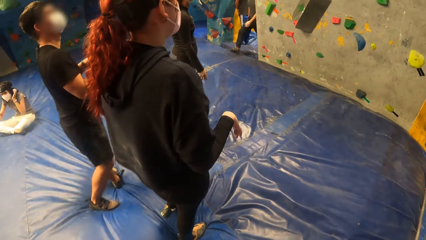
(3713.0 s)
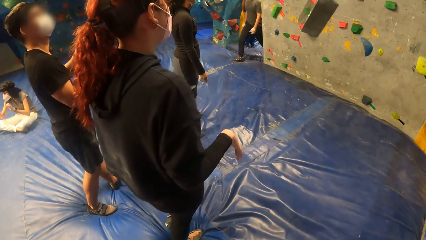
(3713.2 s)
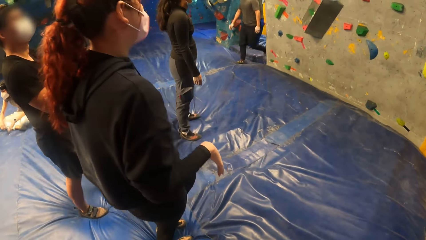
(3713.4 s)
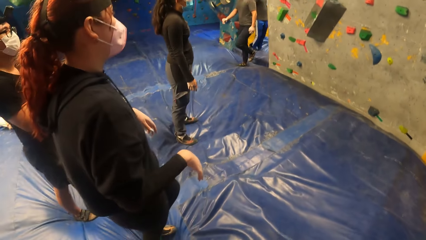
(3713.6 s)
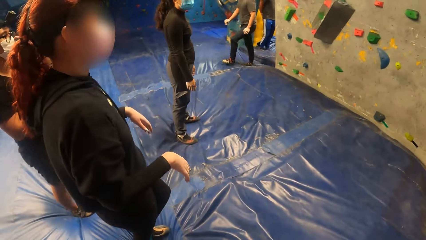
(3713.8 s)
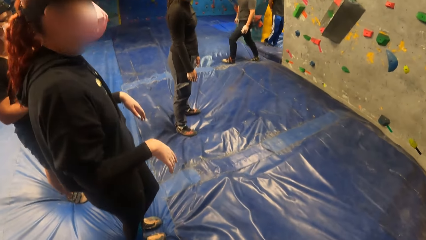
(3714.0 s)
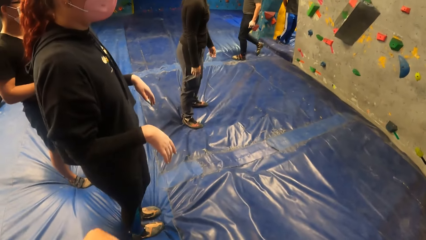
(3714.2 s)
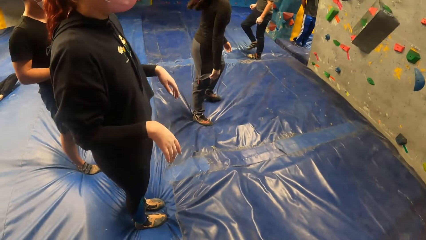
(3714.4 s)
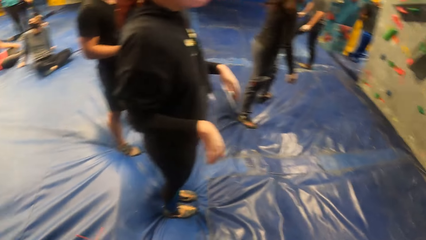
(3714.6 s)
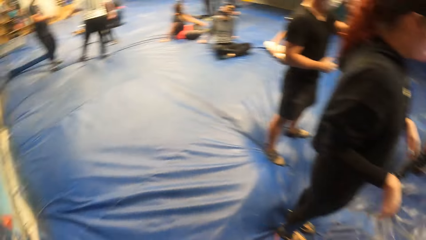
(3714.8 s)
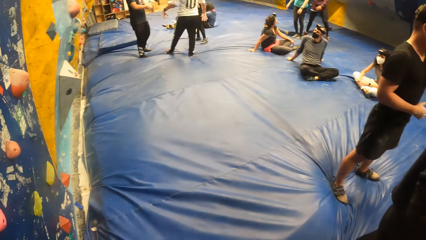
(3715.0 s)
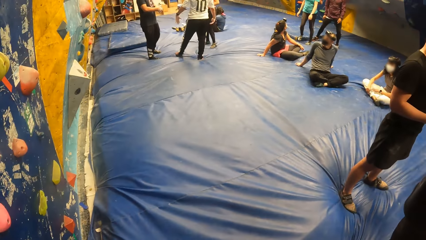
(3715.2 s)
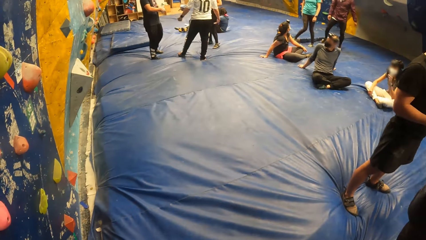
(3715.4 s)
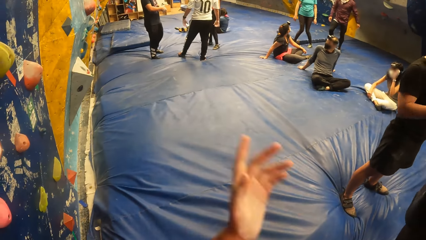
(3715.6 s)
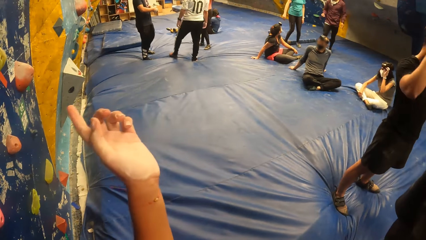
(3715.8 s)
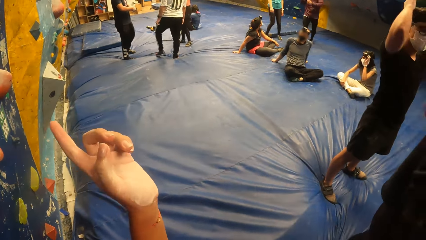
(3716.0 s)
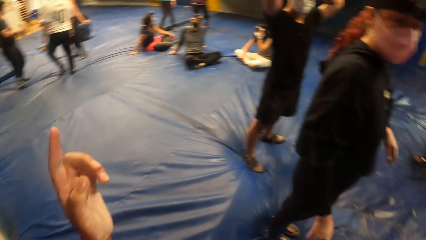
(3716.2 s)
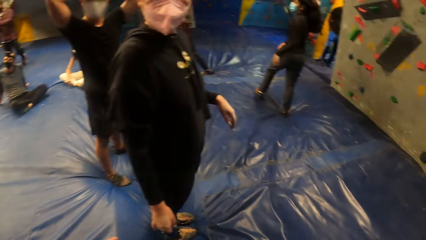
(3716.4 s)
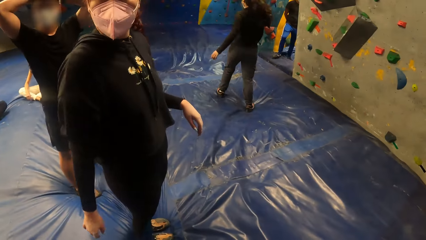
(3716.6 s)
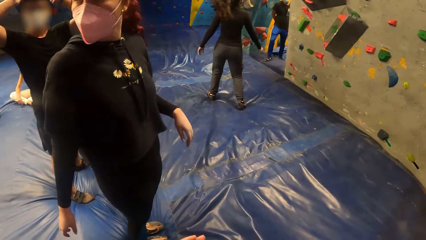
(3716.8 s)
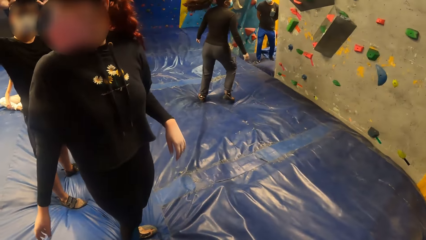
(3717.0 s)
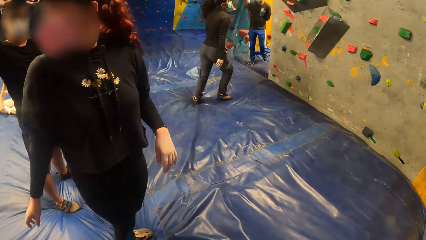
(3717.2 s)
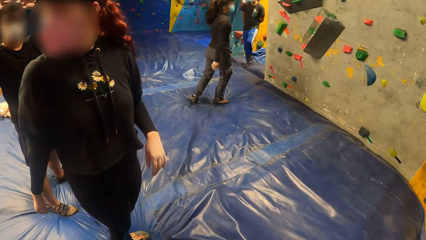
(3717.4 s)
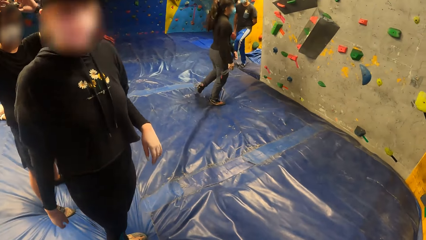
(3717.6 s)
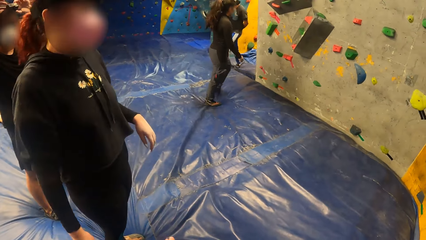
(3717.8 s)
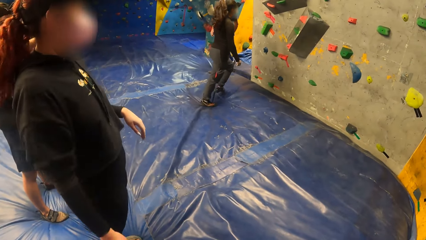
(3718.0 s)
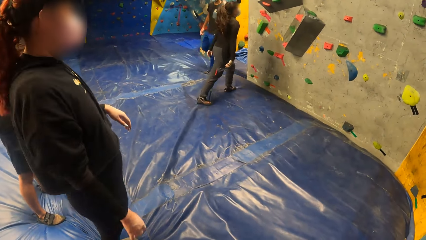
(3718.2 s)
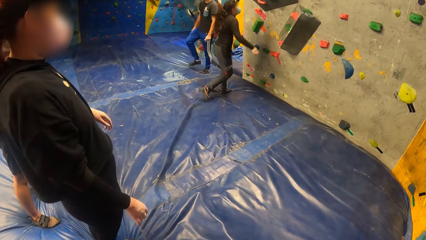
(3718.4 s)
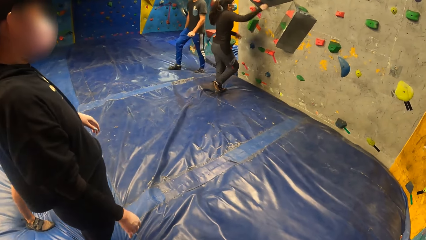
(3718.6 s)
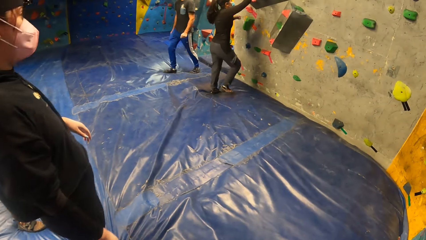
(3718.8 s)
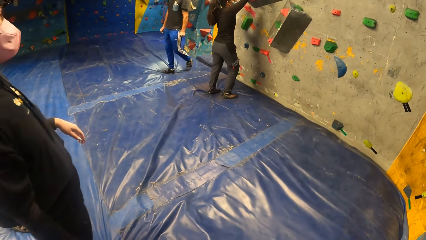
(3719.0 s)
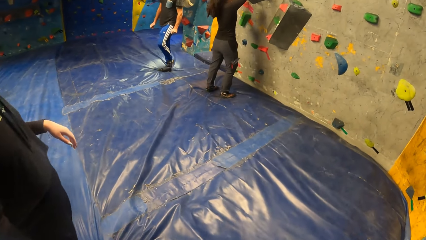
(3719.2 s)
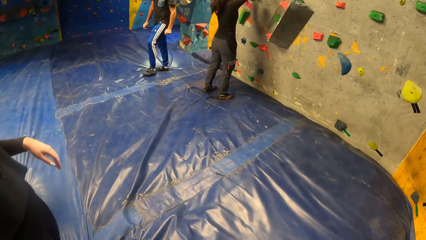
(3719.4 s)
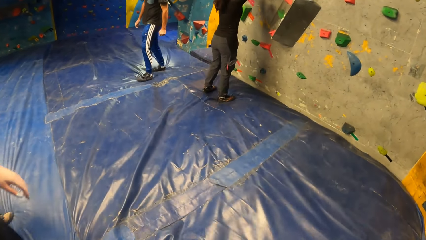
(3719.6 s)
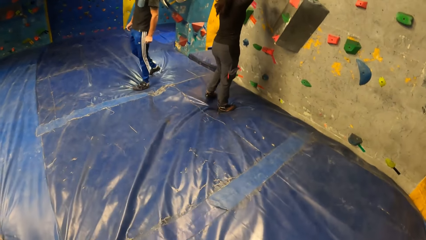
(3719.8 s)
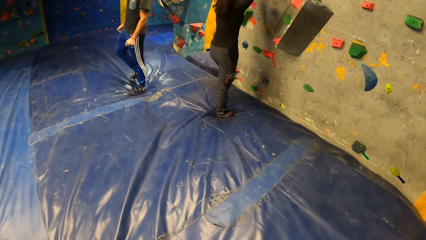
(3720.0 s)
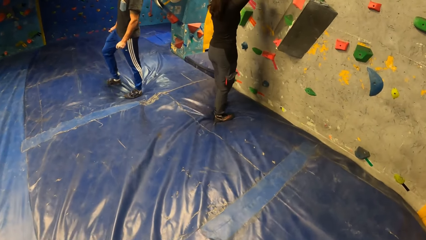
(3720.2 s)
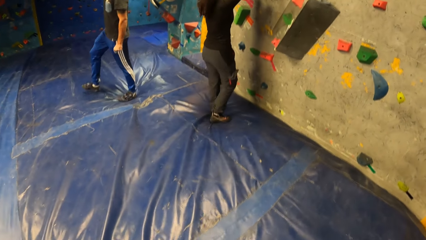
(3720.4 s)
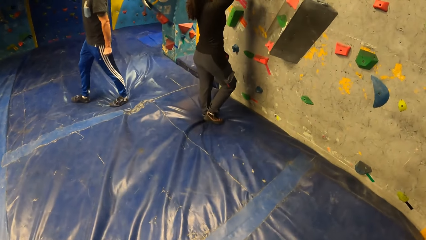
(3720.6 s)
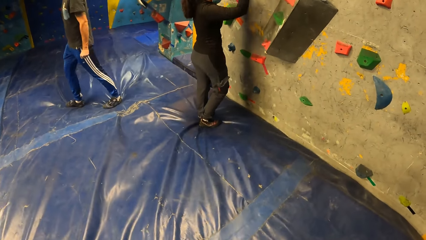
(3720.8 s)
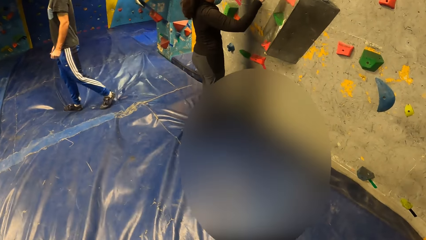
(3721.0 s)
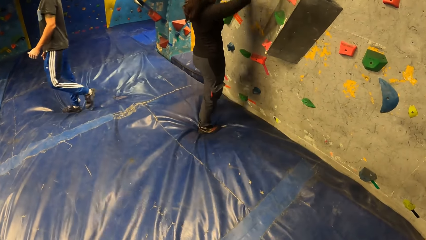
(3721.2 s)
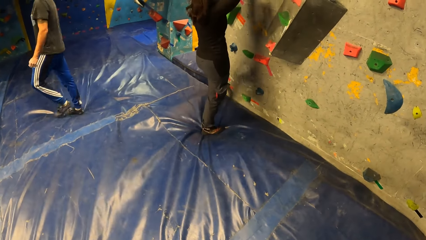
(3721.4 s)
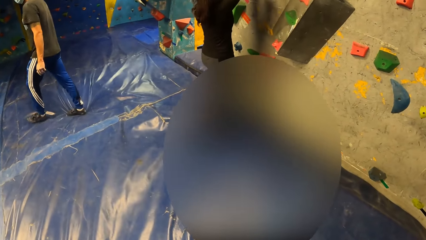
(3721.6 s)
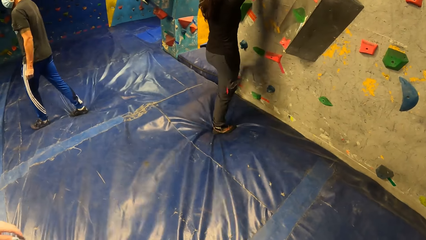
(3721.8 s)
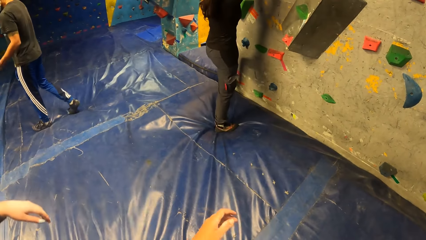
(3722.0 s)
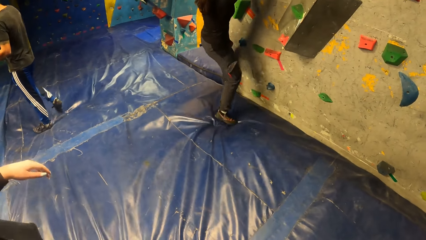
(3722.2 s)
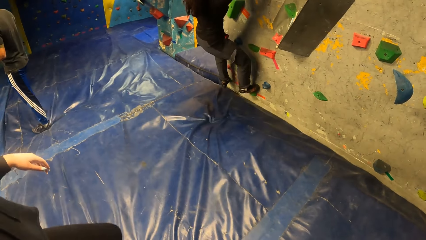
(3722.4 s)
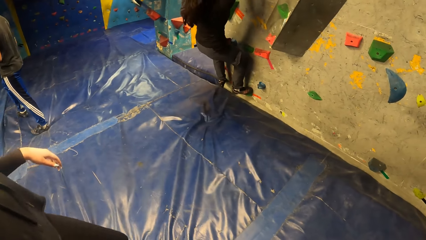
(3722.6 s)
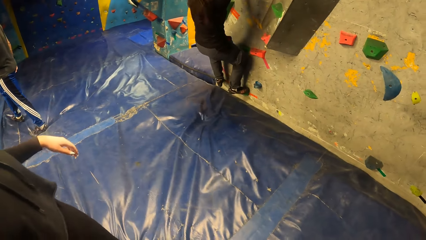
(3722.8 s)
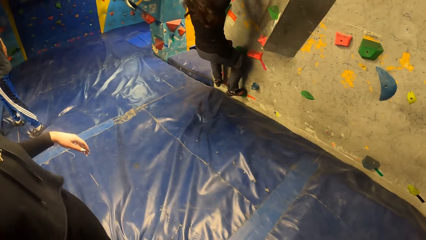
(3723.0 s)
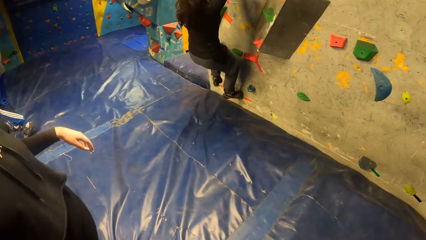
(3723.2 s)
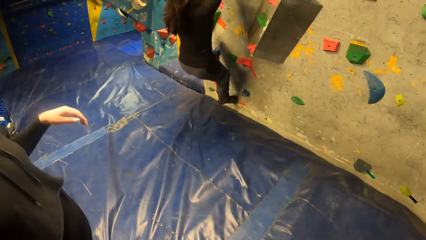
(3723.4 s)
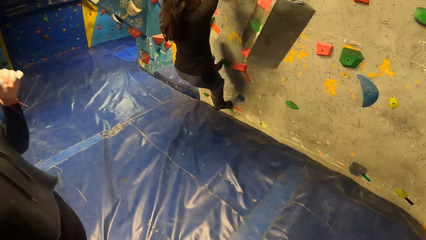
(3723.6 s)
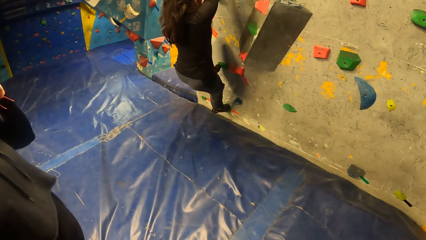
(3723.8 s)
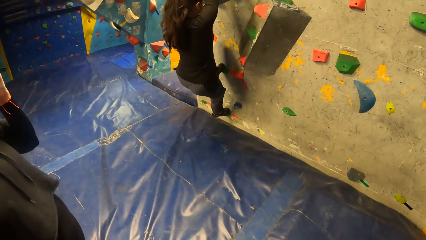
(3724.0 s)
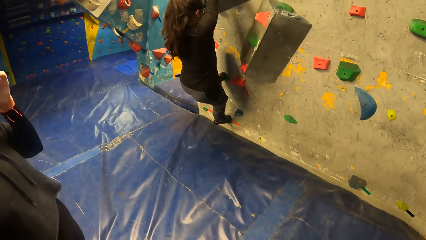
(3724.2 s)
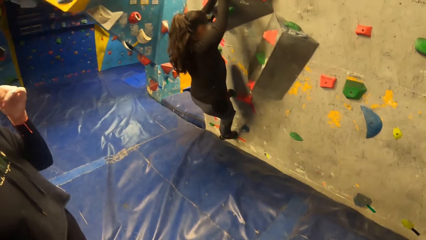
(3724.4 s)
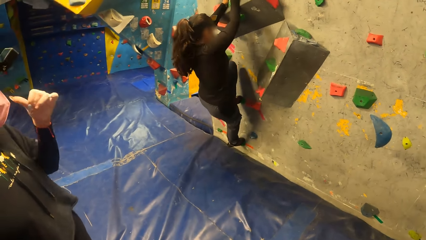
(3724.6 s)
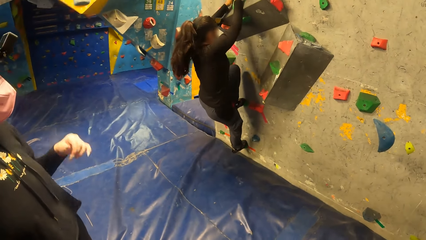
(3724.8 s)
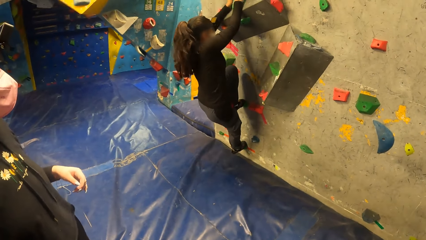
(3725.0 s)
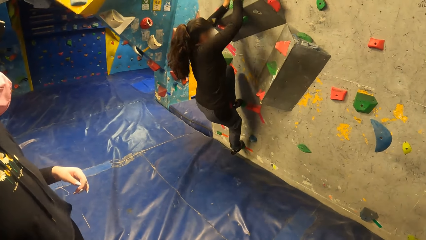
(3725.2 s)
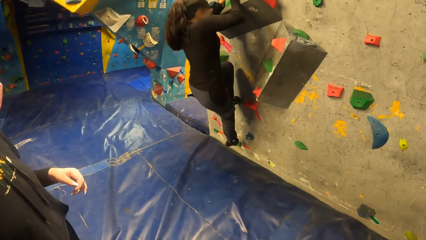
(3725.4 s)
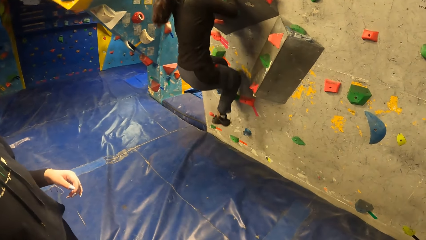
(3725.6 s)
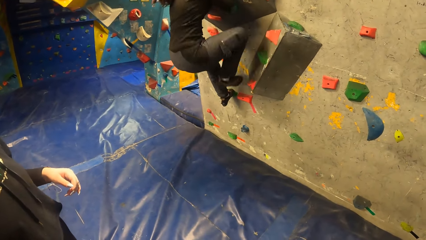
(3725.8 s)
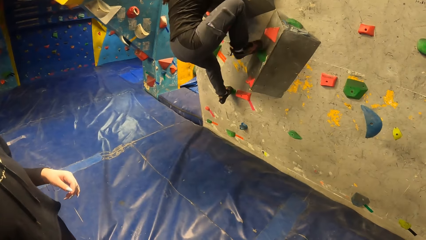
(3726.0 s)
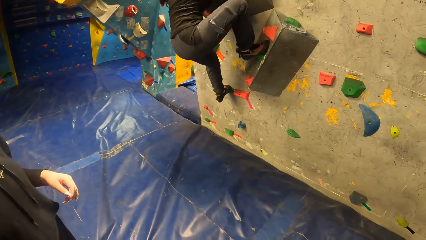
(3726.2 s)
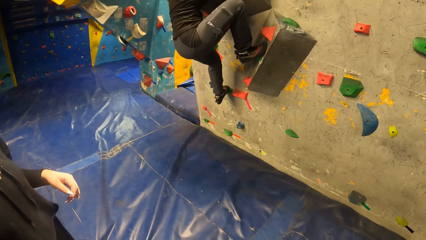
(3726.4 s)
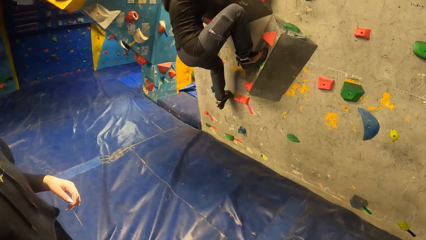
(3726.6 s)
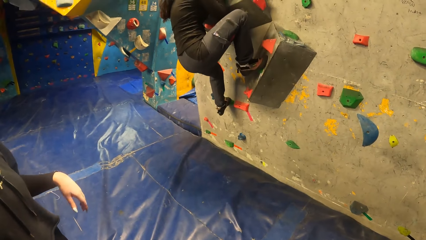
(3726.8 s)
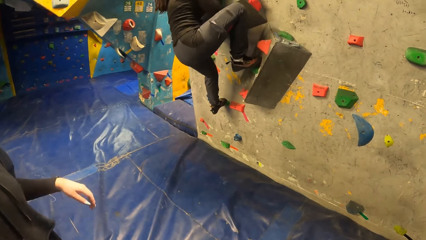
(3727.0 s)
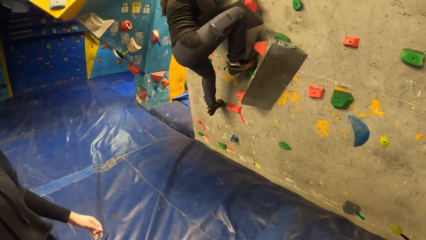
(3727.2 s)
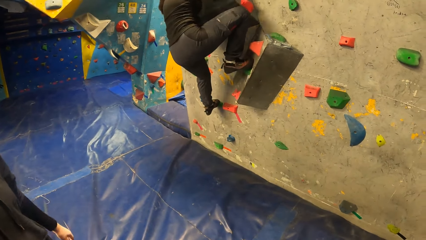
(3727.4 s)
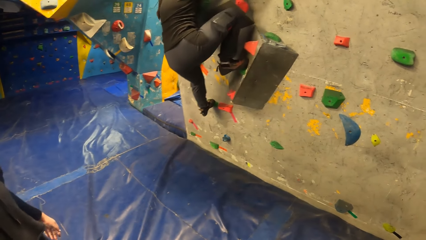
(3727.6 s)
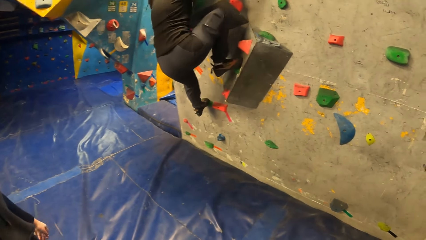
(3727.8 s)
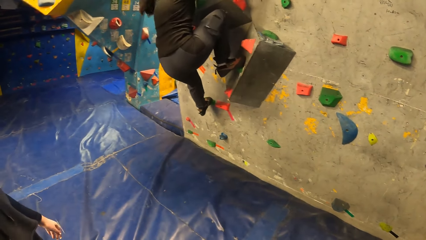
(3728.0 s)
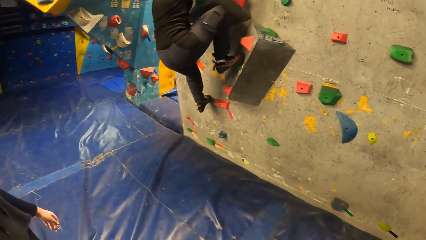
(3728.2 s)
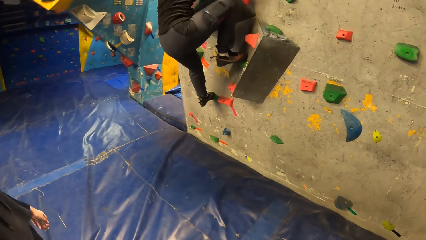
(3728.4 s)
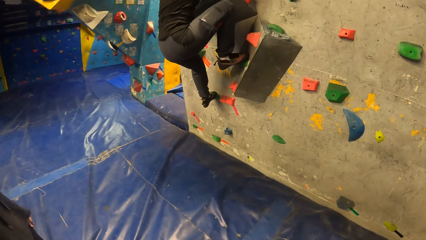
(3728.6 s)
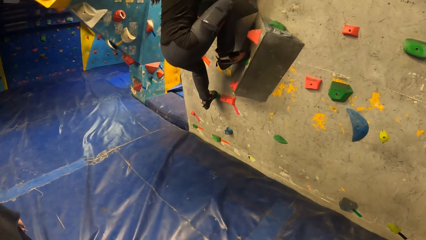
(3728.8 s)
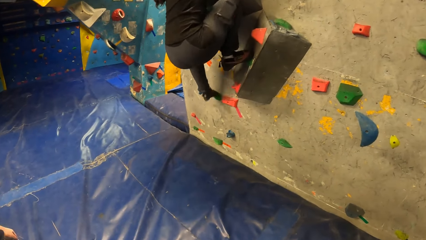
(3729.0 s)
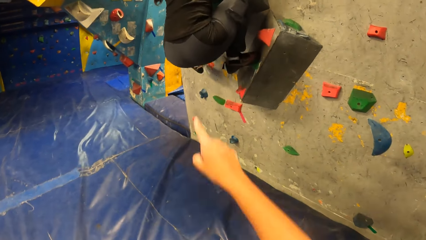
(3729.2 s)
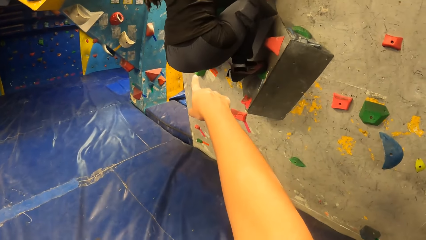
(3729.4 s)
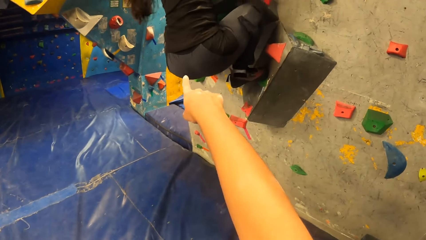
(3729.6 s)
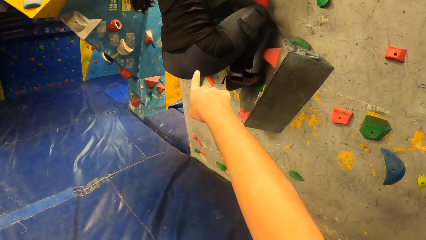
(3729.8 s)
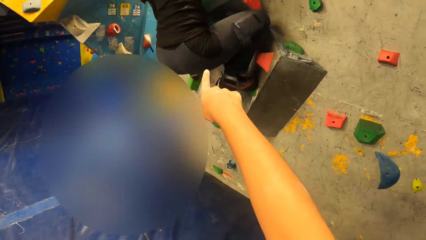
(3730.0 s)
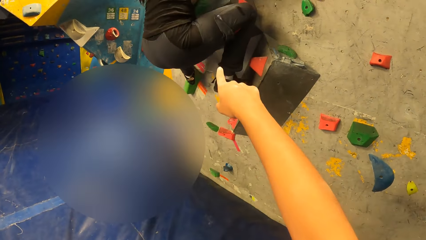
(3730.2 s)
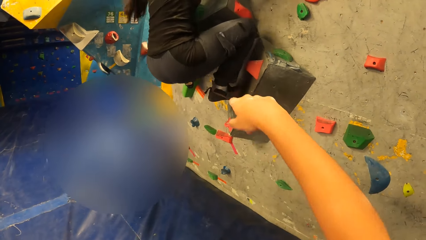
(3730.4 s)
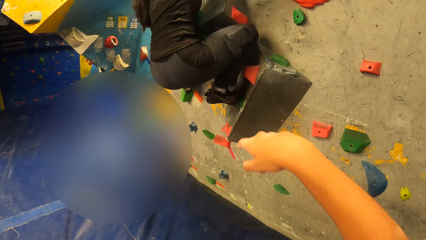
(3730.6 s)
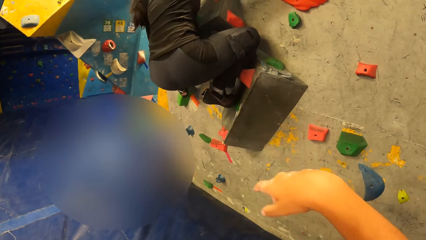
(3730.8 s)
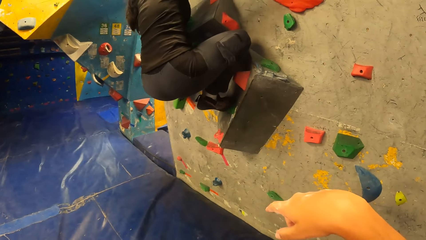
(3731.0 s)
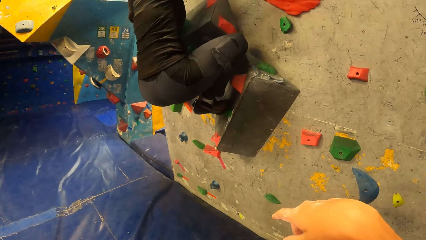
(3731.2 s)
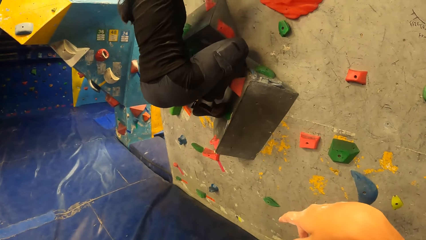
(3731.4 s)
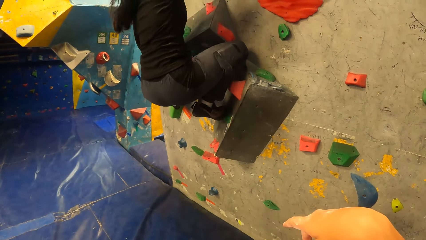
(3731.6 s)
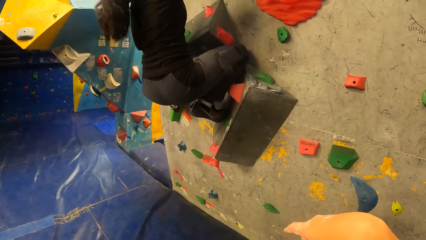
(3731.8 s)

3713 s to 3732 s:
The camera wearer looks around. The woman climbs the climbing wall with climbing hold stones. The camera wearer points a finger.
